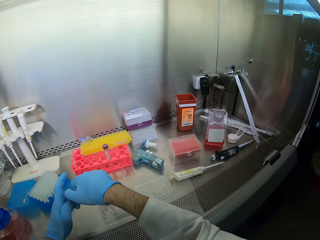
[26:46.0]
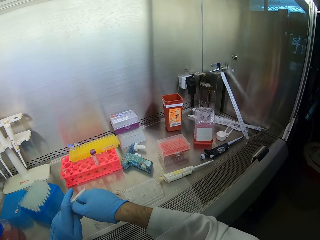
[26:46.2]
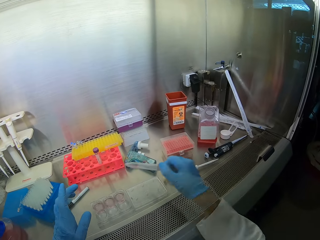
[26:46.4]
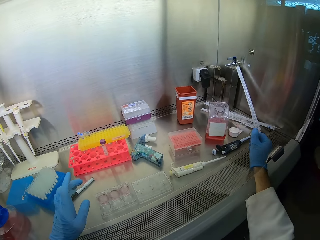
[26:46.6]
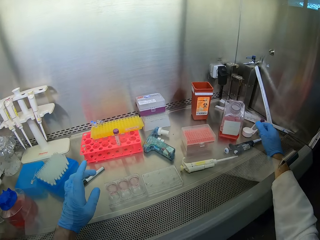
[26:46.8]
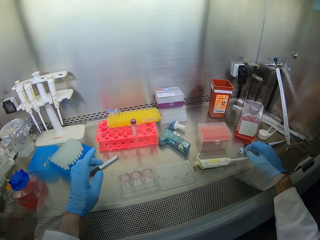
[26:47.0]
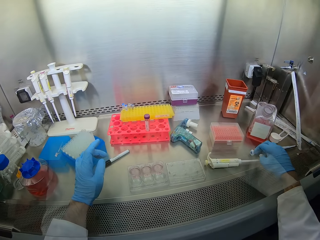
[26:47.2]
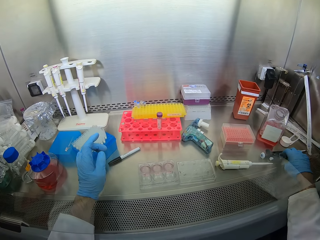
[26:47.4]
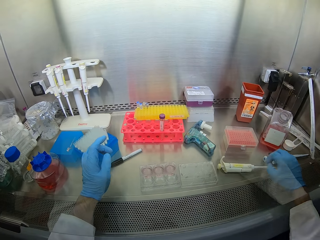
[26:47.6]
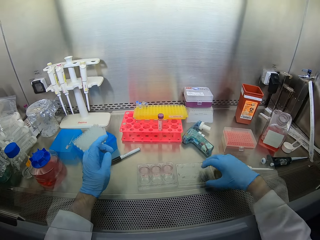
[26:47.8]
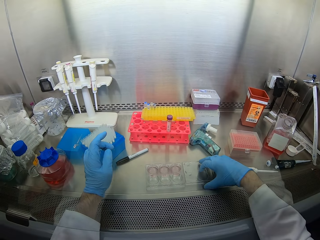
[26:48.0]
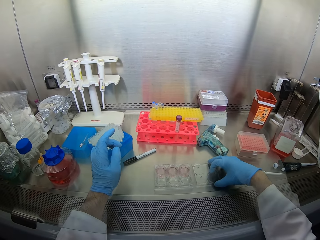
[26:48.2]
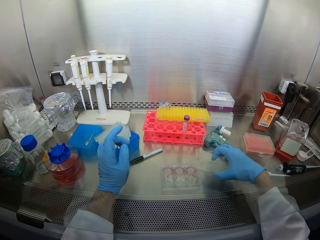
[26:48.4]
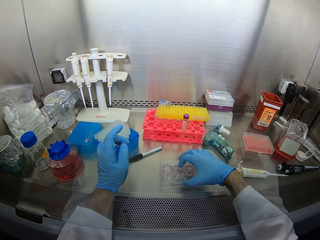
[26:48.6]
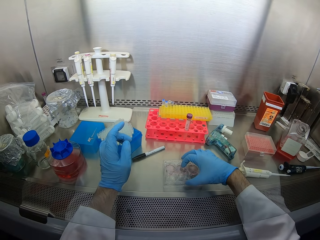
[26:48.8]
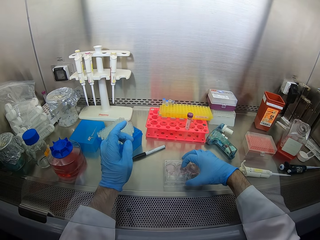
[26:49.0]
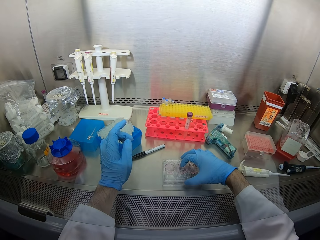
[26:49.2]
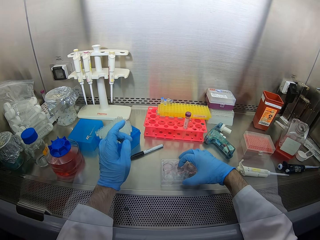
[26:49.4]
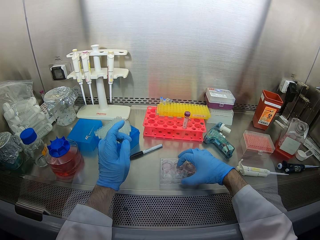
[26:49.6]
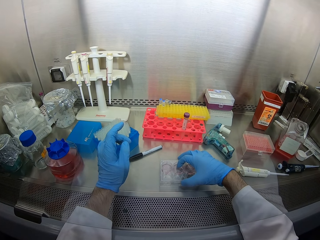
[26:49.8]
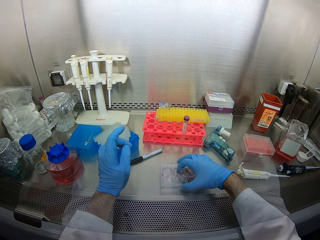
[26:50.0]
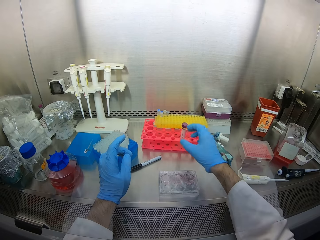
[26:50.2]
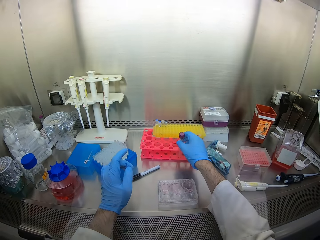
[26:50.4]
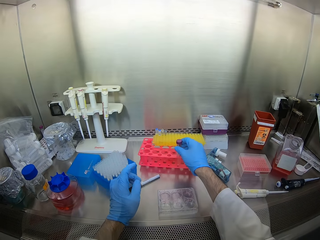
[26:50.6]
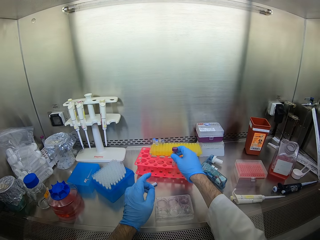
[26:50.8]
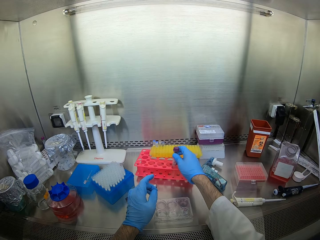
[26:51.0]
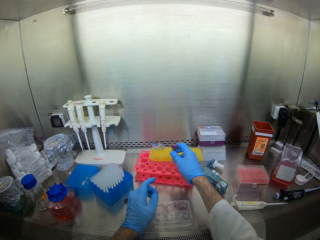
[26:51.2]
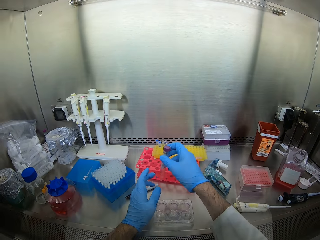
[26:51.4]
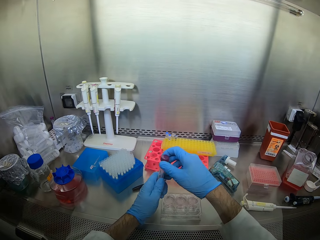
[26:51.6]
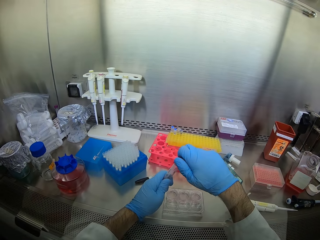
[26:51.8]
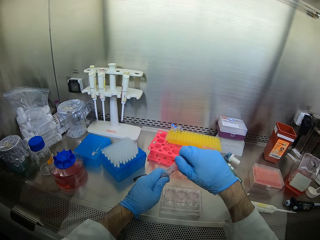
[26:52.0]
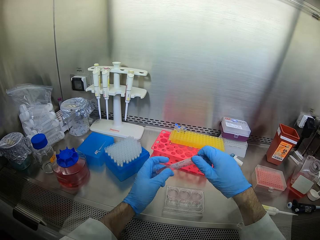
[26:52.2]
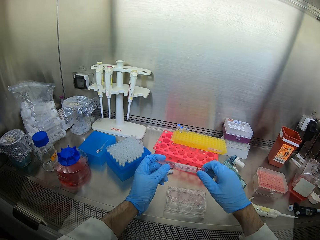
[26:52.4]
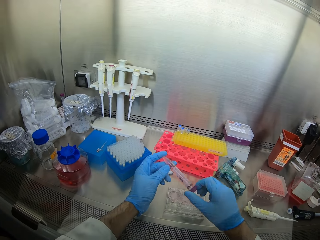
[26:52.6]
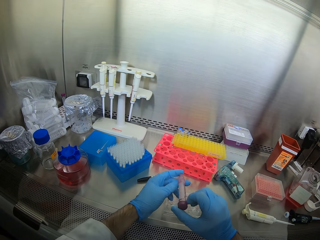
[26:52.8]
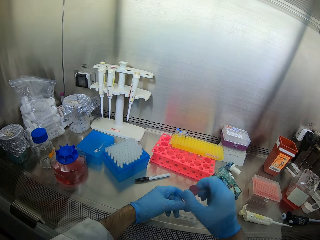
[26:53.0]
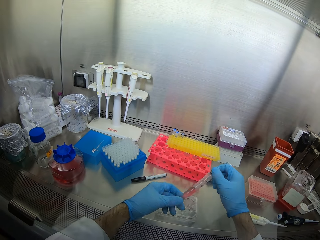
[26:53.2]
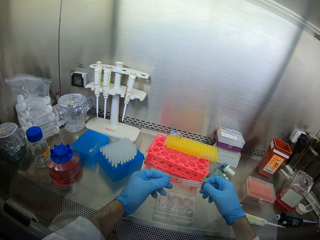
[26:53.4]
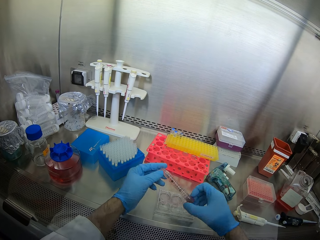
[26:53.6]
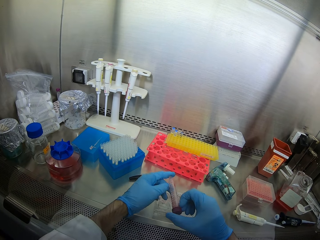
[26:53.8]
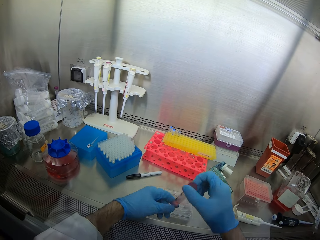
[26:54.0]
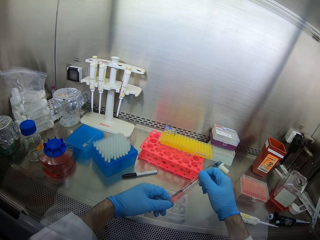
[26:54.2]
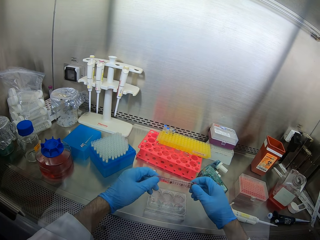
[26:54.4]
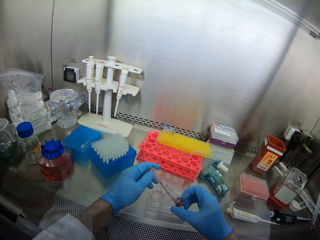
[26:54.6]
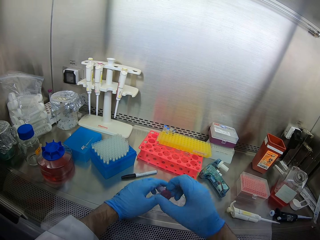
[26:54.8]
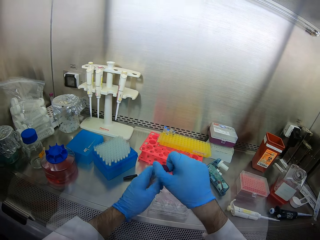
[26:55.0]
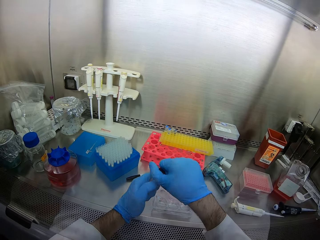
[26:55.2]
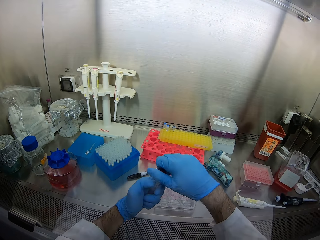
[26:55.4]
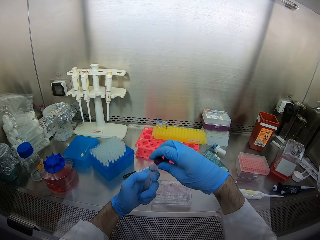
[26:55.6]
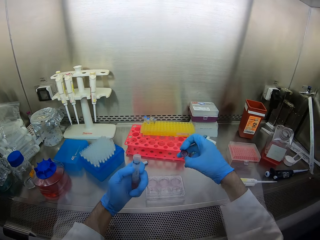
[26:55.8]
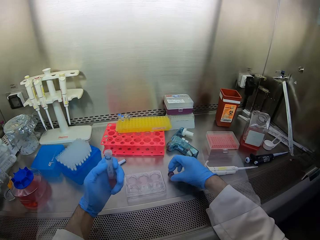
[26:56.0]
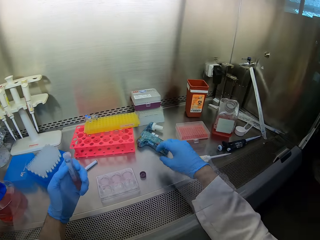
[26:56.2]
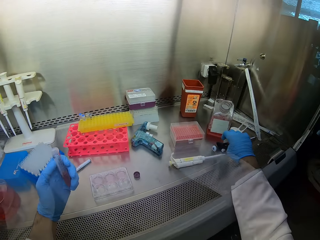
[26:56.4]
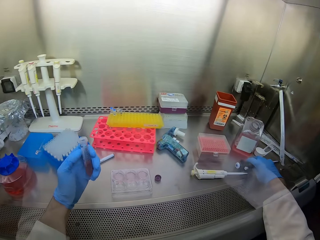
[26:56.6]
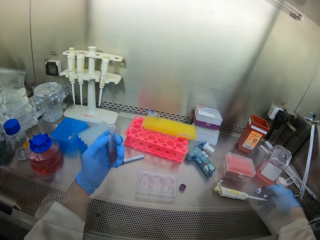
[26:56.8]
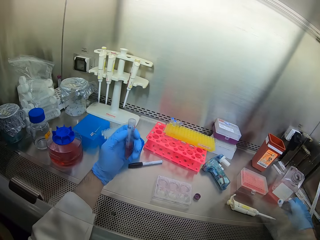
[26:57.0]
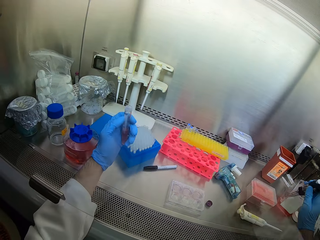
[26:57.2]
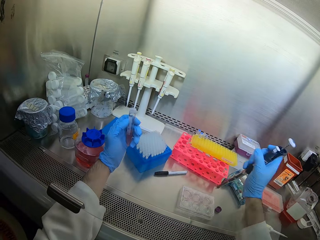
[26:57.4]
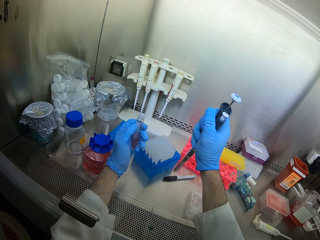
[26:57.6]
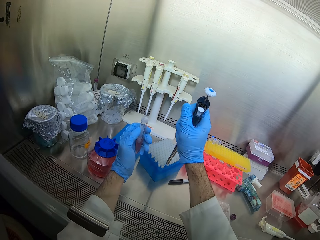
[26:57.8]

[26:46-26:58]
The camera wearer looks around. They hold a bottle or tube with the left hand, throw the bottle on the table, and move the right hand. They hold the container's lid and cover the container. They pick the bottle, hold the bottle with the left hand, open the bottle, and move the bottle in the hands. They open the bottle. They dip a gun in the tube. They place the lid down and pick a tool.

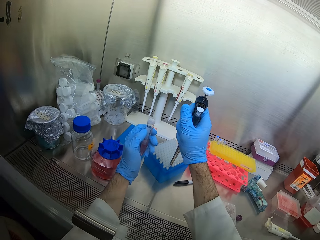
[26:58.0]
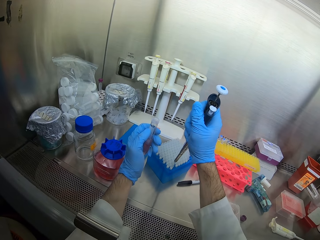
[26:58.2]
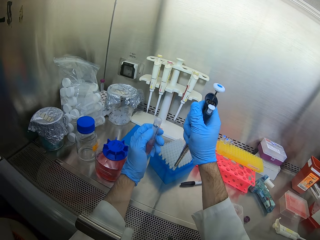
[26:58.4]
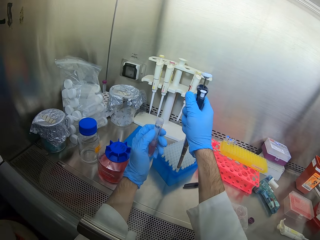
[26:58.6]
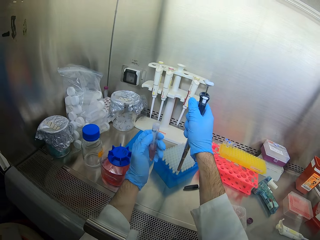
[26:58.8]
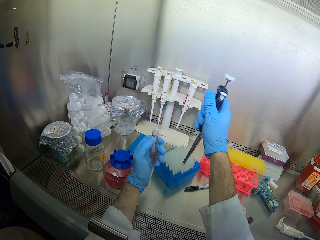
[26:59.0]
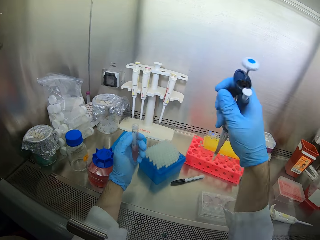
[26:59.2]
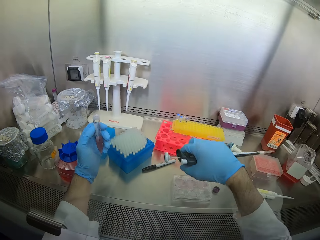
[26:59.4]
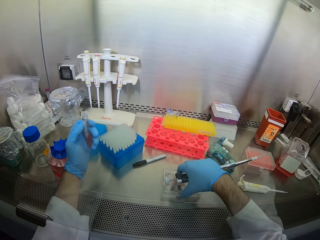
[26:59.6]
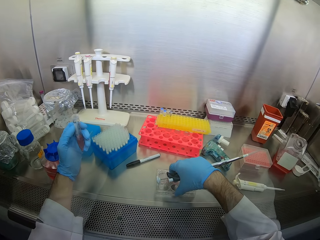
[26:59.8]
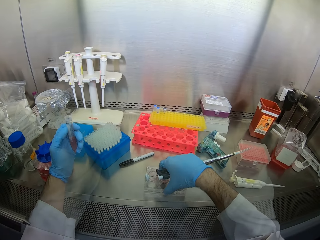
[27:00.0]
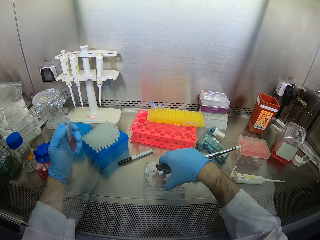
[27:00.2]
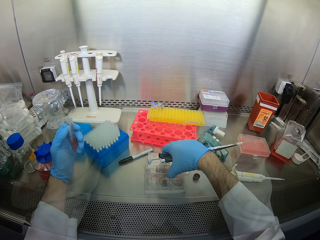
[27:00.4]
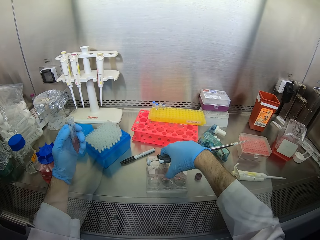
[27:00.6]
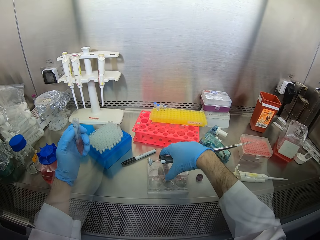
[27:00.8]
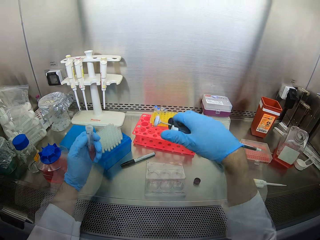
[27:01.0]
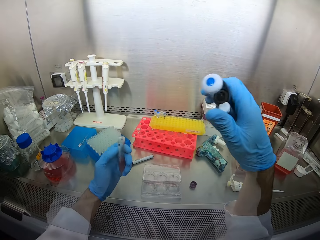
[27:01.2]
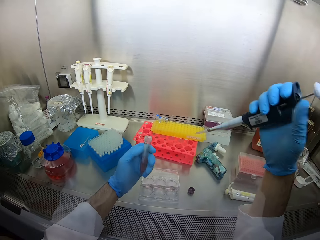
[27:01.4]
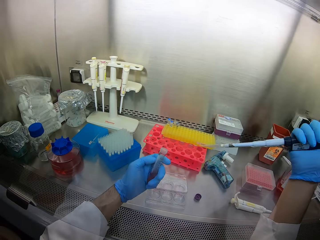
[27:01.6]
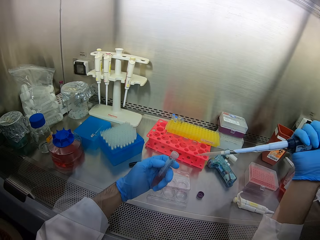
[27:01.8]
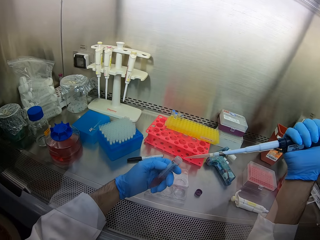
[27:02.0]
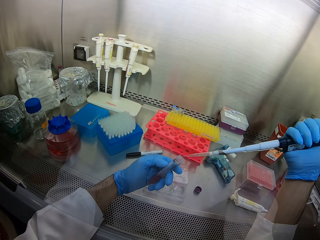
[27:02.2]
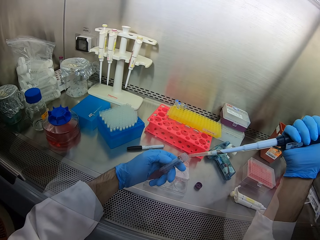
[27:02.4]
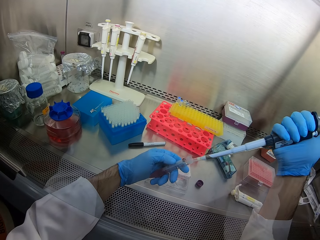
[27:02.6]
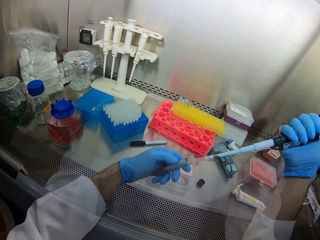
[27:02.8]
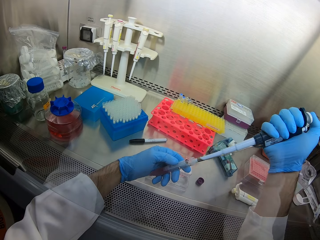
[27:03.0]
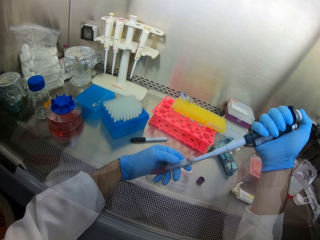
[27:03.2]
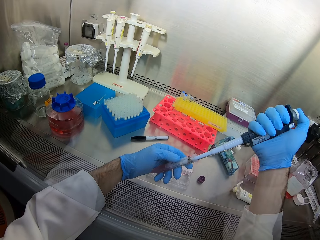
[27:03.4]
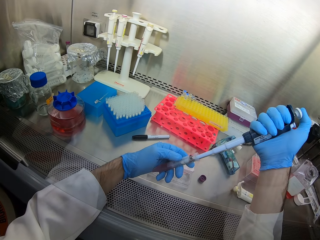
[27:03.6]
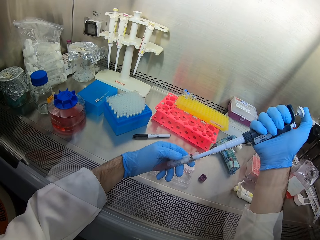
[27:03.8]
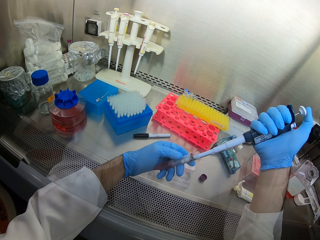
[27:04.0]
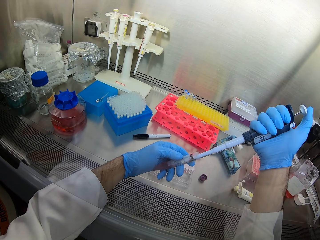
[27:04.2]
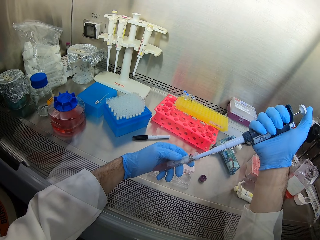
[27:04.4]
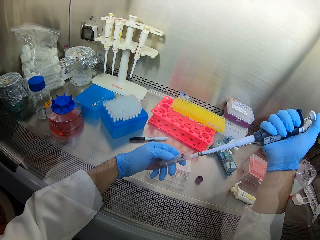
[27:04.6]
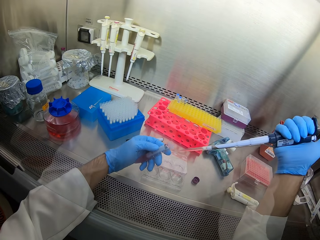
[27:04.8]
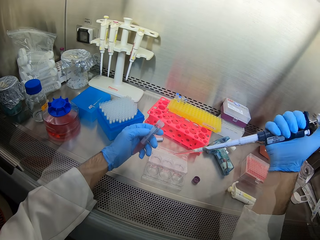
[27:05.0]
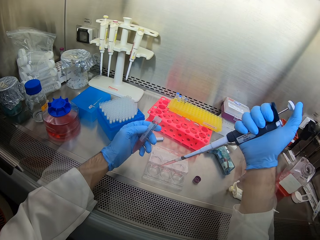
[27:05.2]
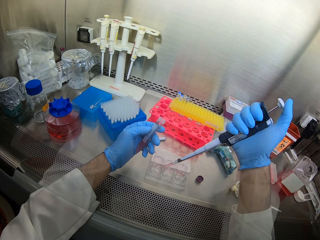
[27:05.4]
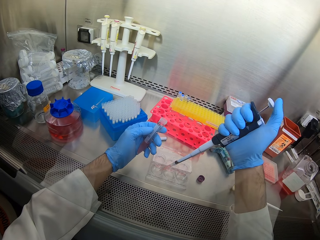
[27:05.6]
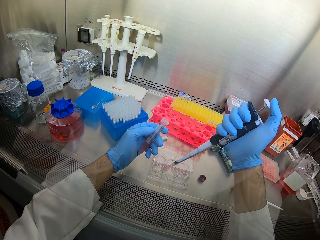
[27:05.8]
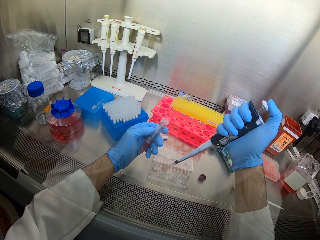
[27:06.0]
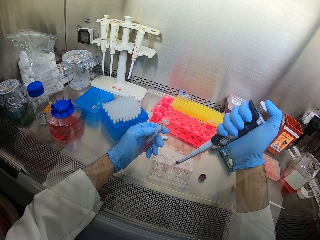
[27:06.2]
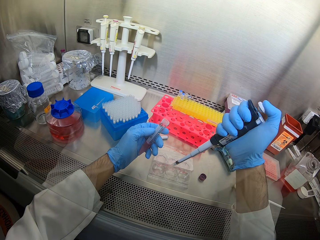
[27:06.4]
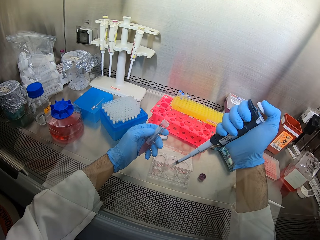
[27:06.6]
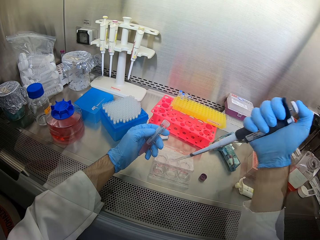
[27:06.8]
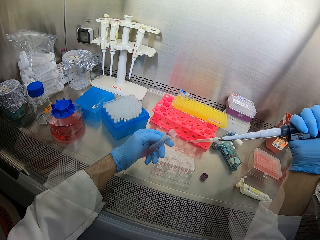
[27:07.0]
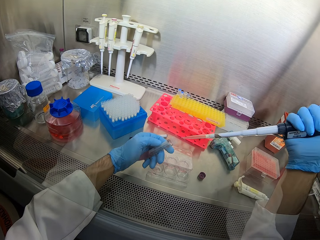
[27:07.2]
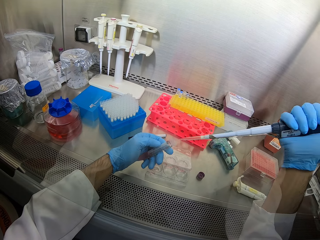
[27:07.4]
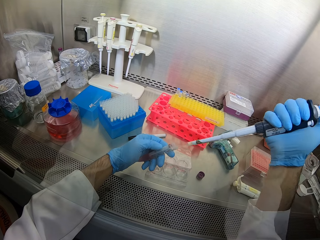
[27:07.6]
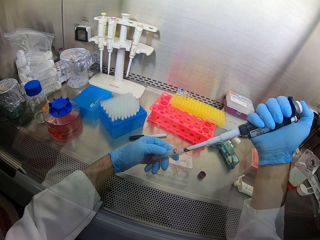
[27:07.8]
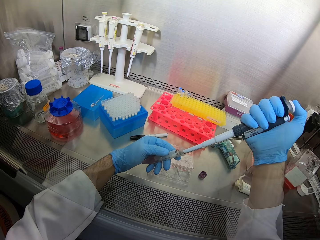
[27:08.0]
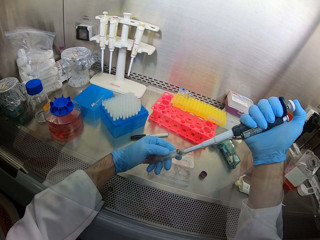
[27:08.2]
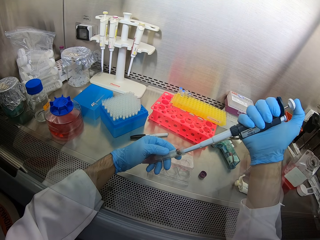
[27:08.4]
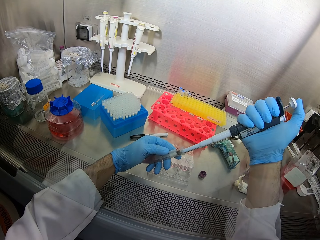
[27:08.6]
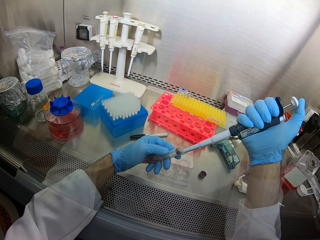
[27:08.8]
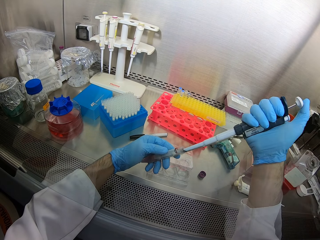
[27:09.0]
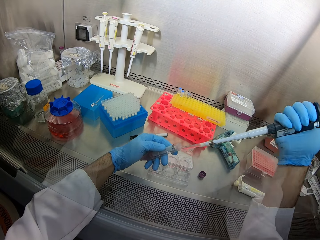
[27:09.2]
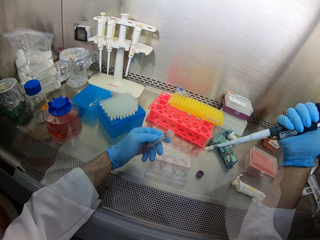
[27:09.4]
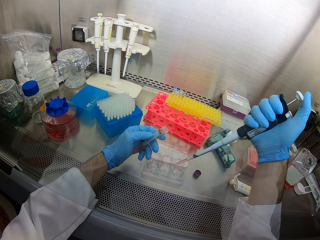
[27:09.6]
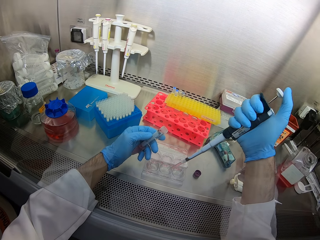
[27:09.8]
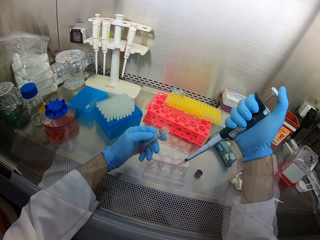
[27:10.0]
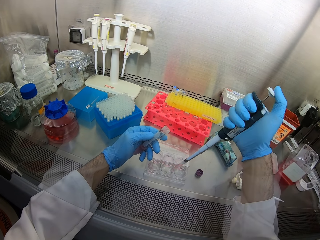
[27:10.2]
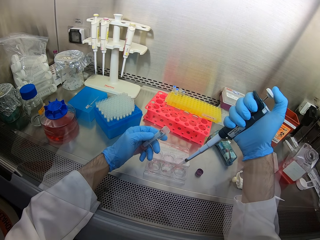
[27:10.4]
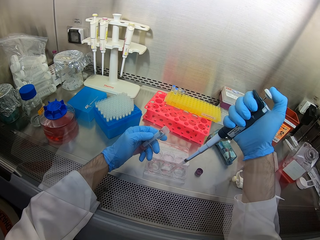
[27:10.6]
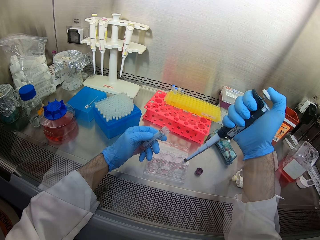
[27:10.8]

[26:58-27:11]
The camera wearer inserts a tool in a container. They pick something, hold the container, and open the container. They insert the tool in a bottle, scoop liquid from the bottle, remove the tool from the bottle, and pour liquid to the container. They insert the tool in the bottle, scoop liquid from the bottle, remove the tool from the bottle, and pour liquid to the container.
